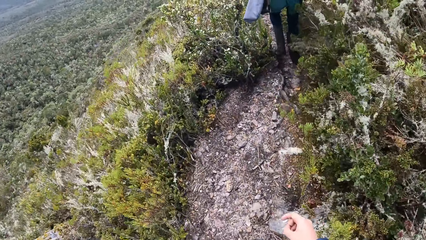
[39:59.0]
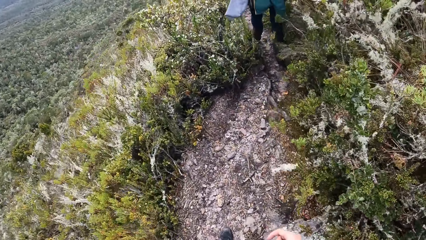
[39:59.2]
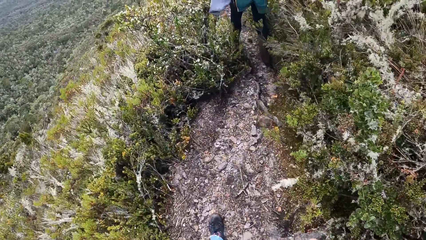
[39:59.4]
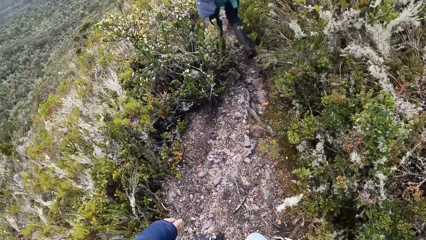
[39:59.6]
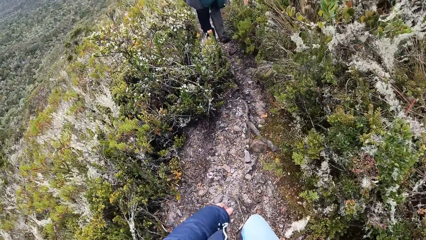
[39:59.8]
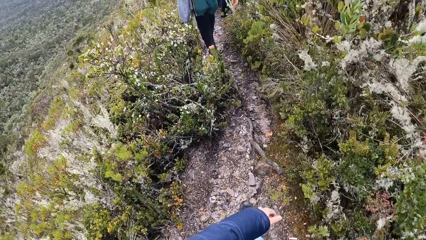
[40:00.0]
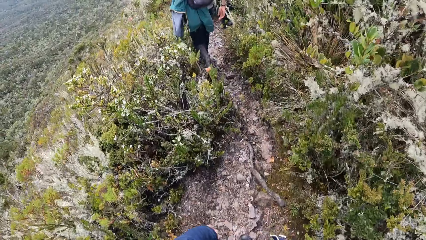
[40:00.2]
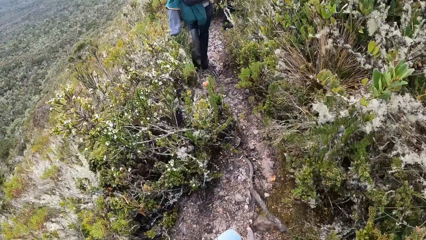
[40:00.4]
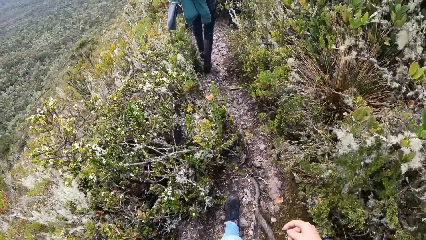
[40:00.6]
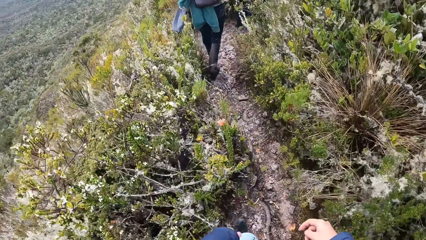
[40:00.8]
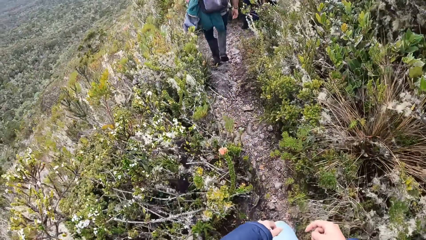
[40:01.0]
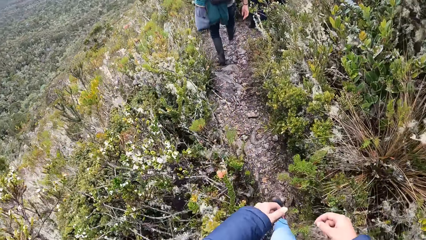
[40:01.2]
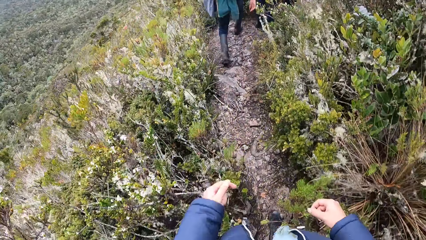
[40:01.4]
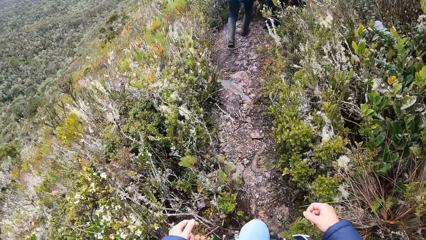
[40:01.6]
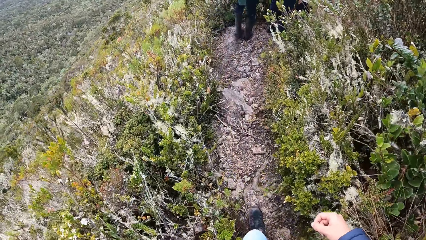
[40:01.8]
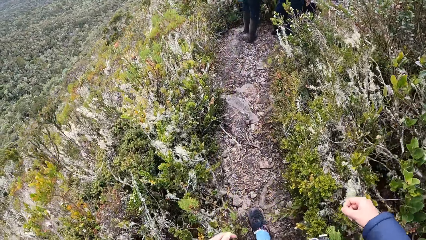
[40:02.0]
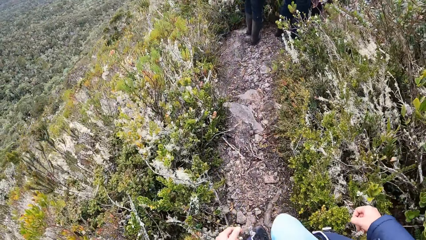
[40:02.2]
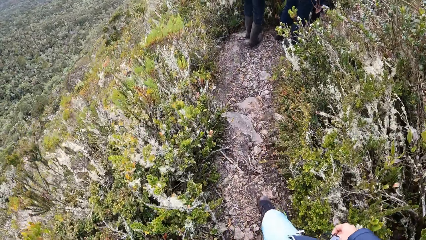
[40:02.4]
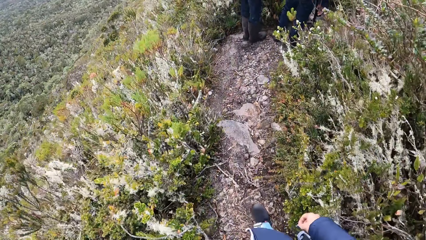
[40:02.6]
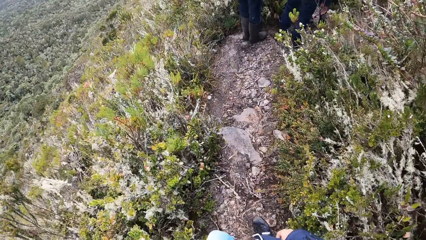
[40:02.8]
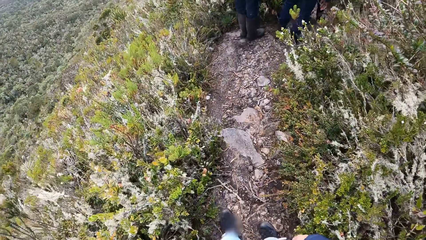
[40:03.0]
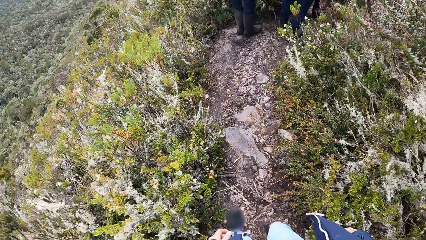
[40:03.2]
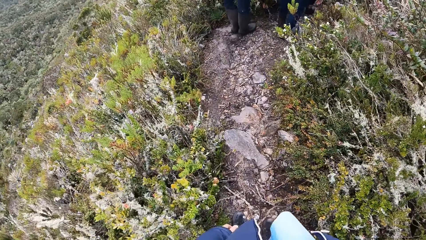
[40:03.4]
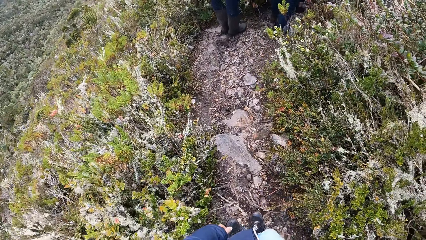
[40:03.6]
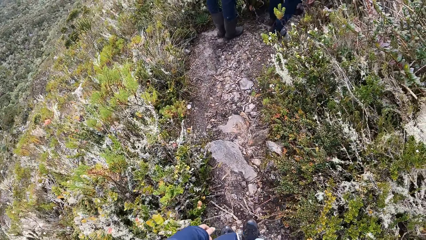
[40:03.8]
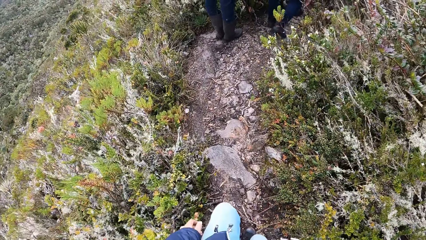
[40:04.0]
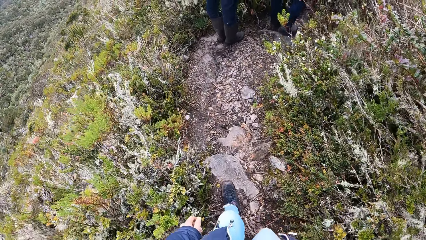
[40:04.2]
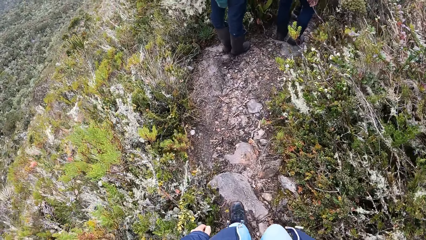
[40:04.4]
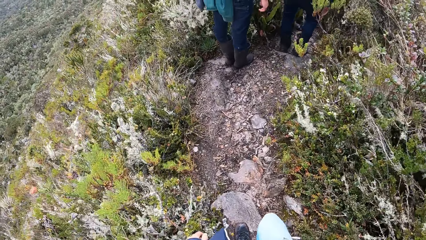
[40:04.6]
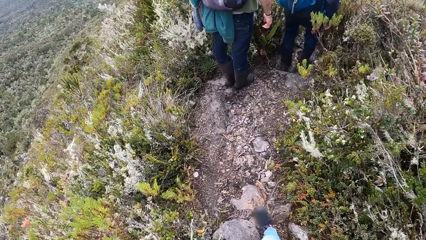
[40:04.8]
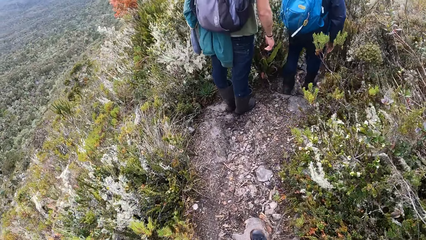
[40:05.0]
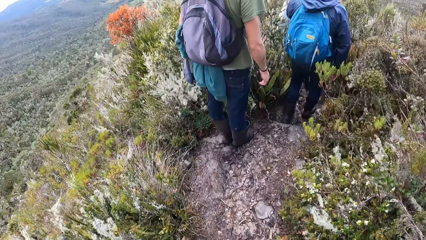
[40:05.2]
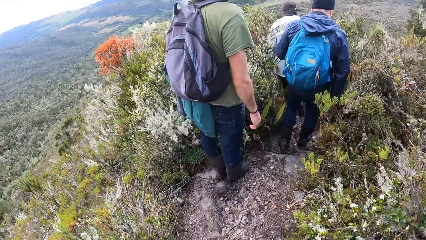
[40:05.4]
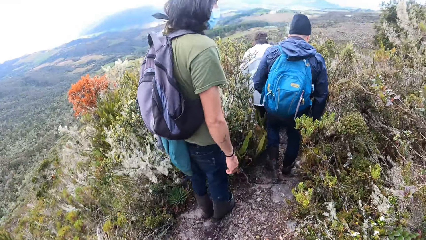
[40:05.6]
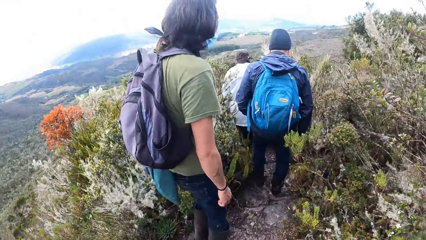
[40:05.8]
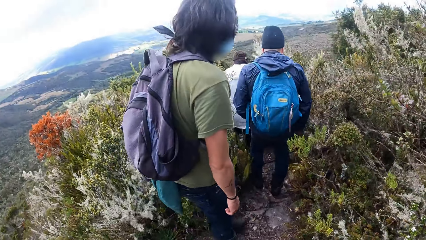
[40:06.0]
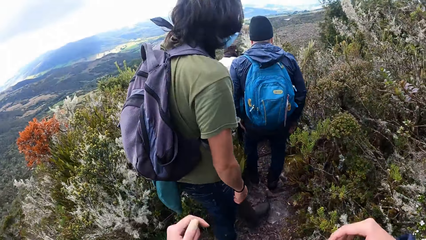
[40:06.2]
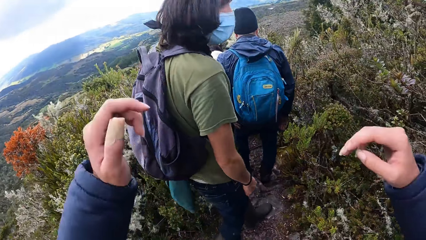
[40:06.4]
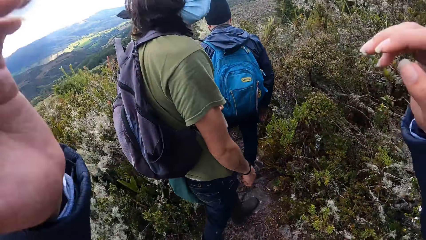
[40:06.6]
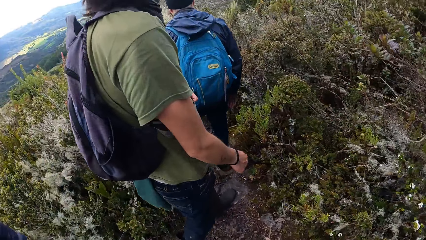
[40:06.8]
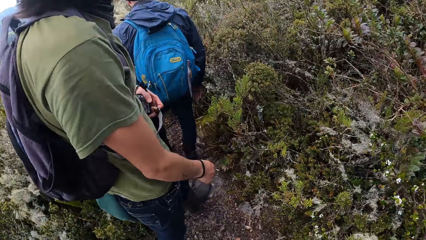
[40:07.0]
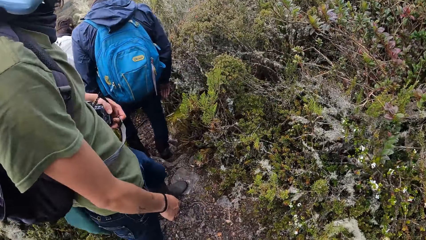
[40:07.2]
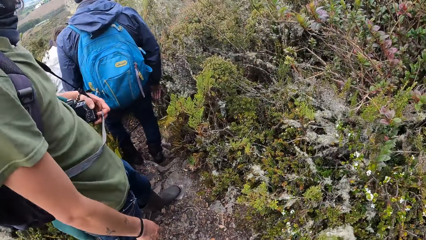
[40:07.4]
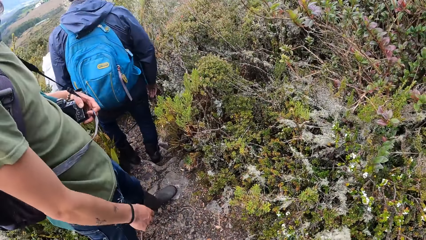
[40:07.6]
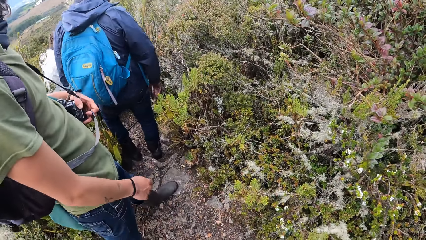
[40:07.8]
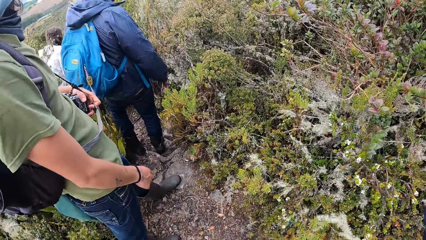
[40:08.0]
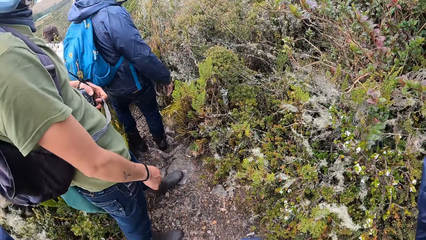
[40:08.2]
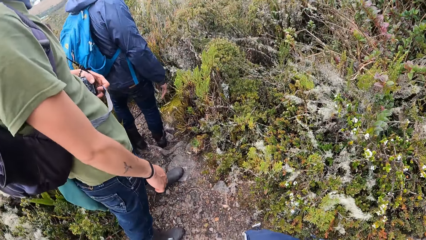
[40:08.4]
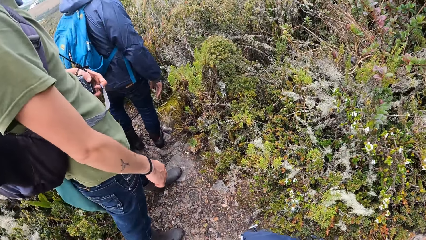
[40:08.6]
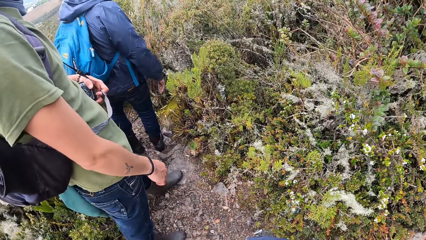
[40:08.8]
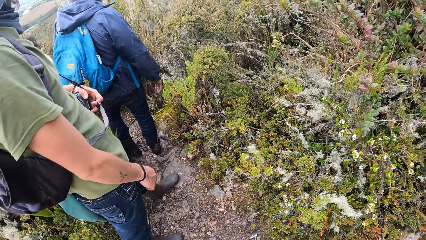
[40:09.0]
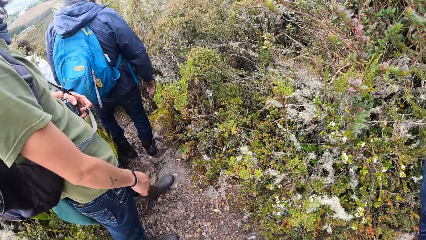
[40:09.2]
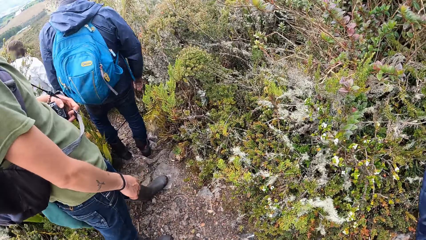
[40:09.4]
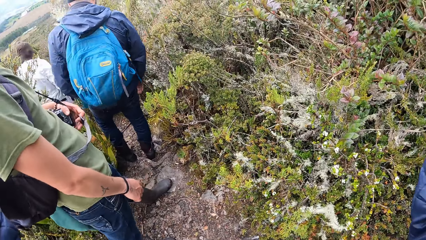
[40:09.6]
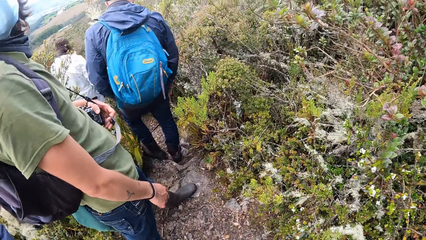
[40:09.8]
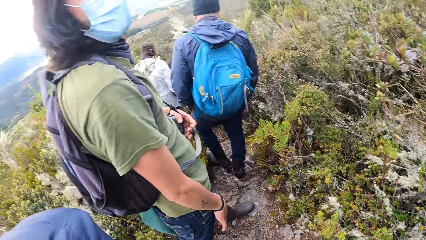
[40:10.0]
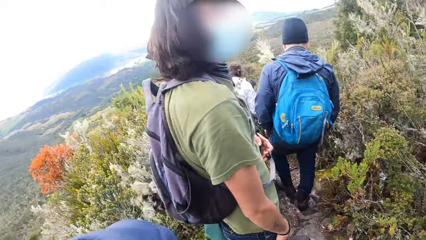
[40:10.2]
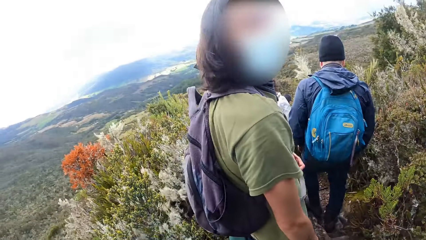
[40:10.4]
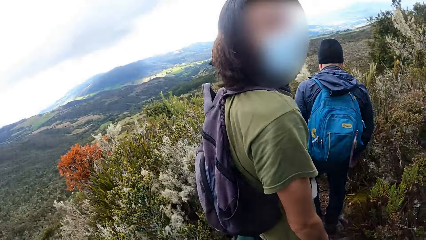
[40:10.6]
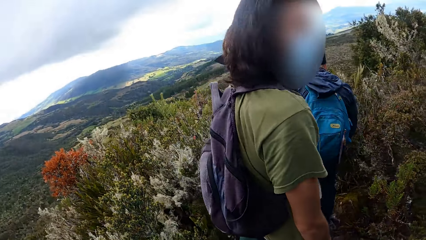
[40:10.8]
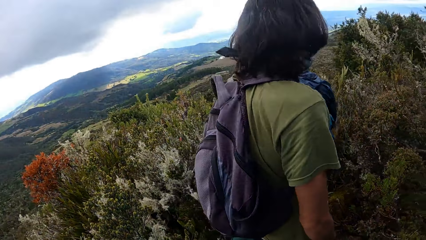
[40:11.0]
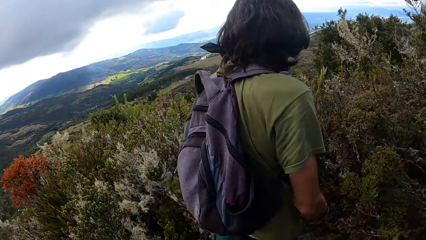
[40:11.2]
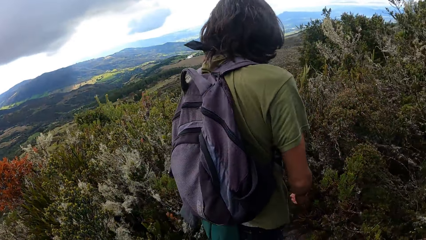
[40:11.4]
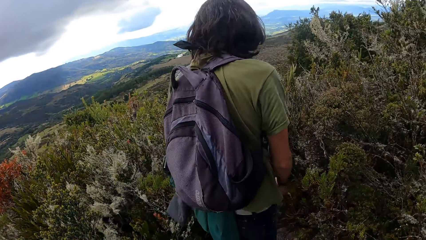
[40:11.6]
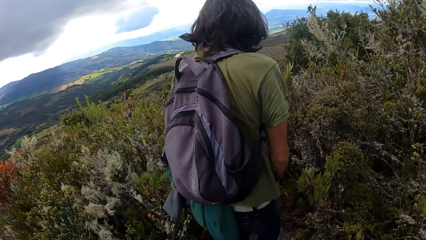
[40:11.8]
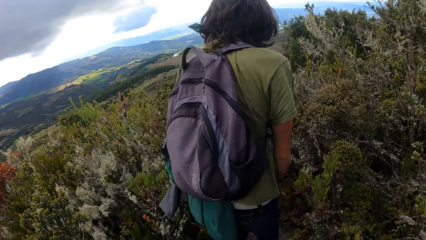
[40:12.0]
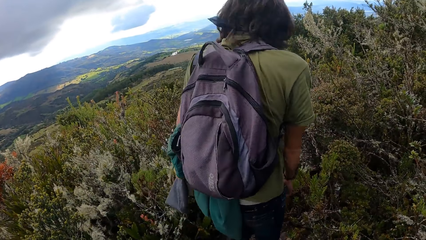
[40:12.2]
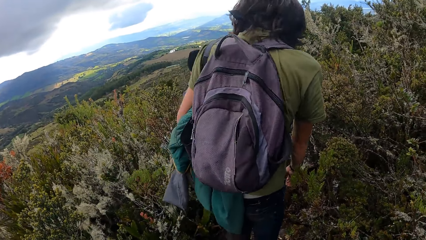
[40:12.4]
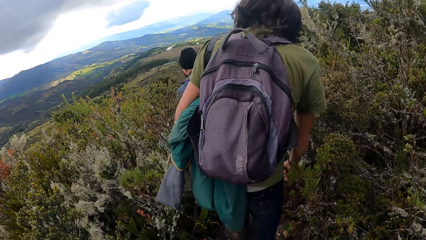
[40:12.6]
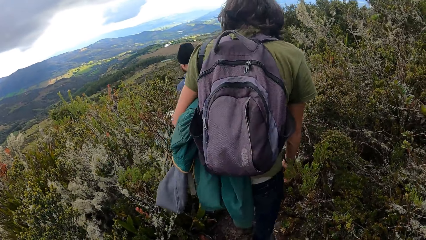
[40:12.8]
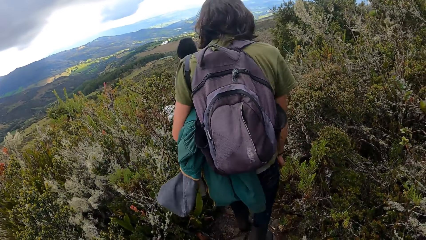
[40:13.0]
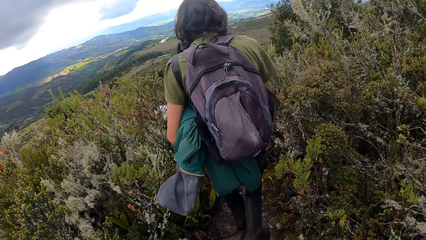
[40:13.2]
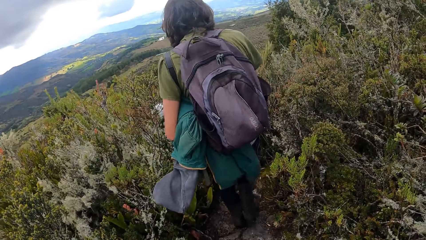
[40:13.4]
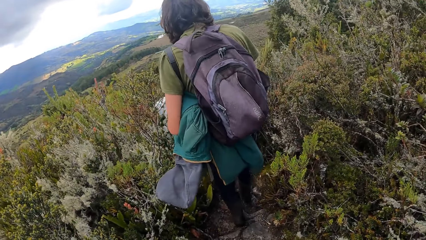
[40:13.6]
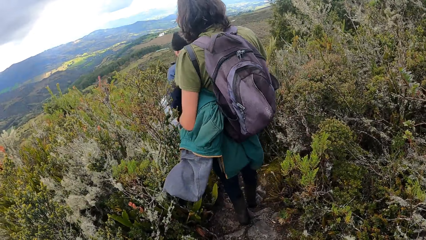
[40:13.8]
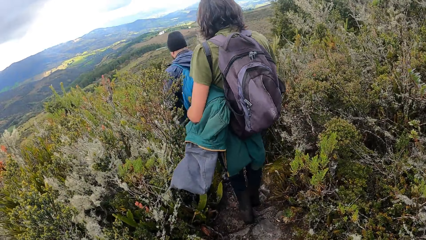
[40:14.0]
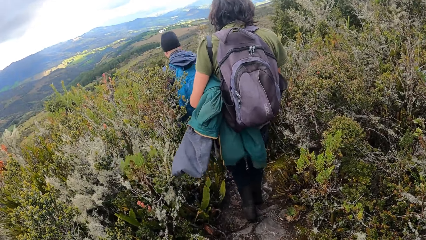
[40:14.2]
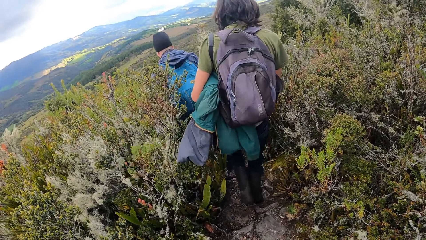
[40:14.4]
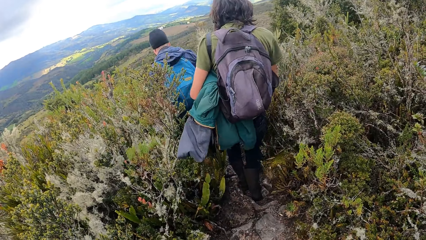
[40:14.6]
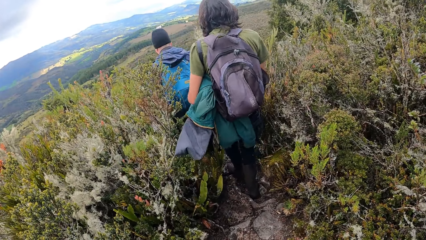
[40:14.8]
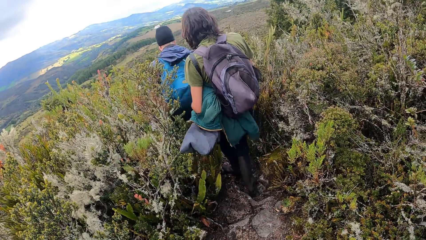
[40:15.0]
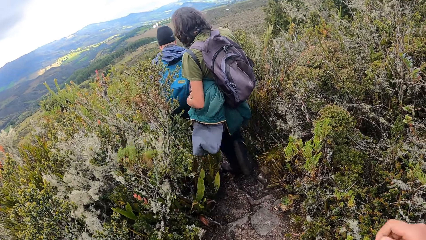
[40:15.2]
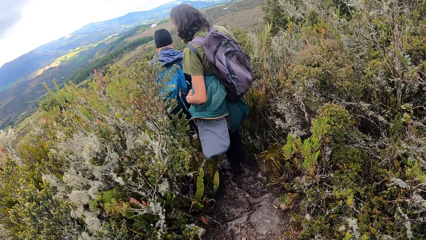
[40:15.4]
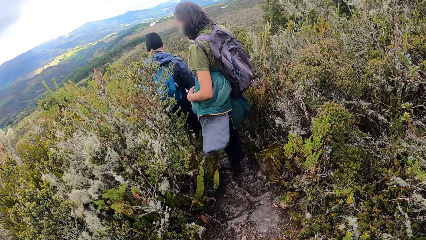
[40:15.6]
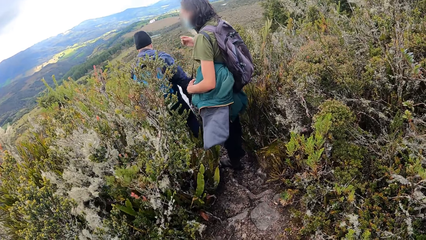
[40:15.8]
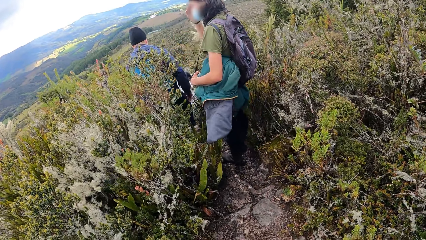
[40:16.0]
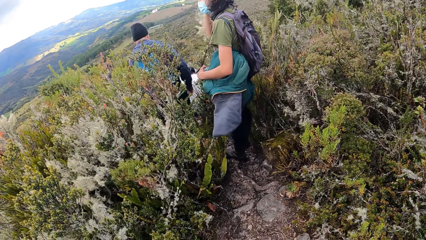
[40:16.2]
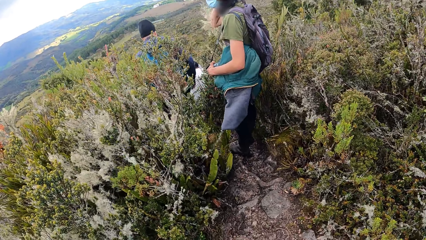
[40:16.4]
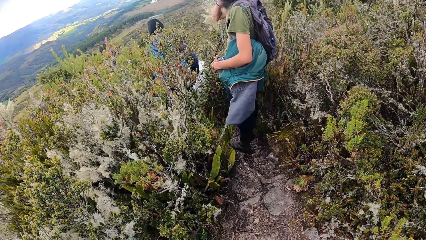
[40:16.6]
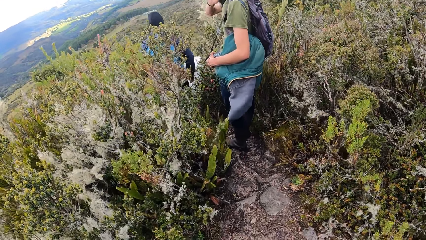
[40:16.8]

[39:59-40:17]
A person climbs down the hill. Another person climbs down the hill. The camera wearer raises her hands. She talks to a third person and the first person. A man walks down the mountain.
